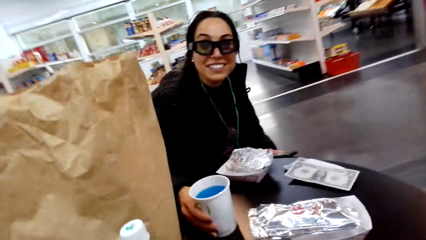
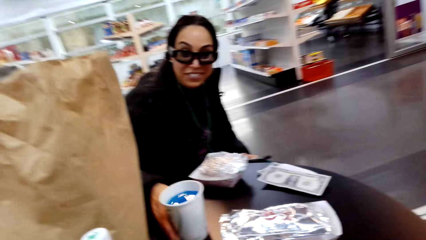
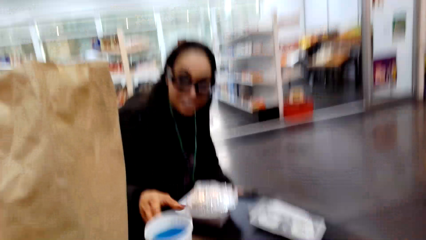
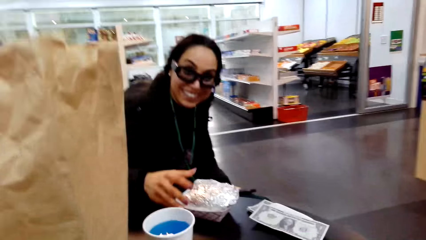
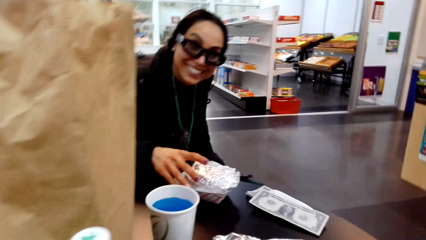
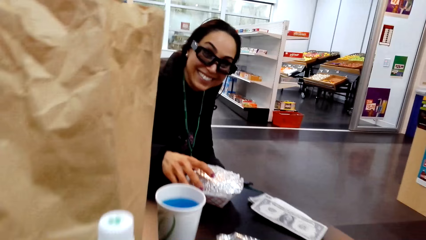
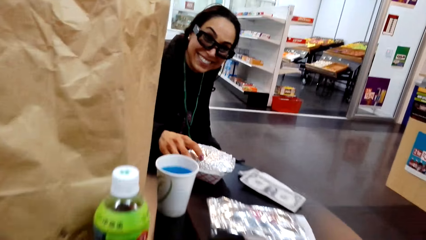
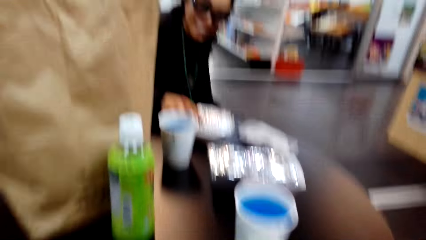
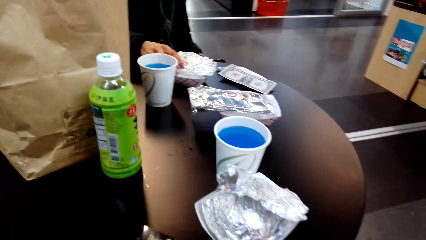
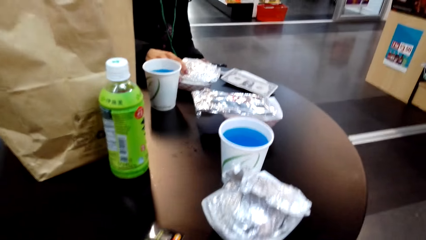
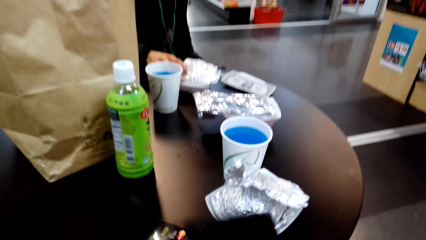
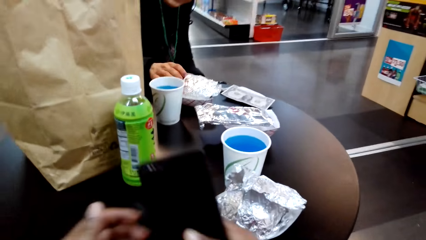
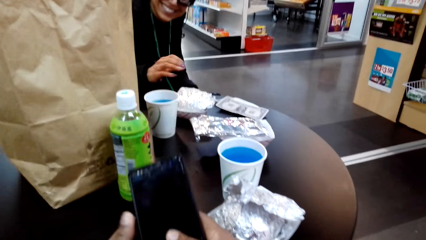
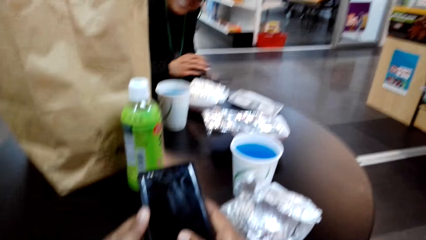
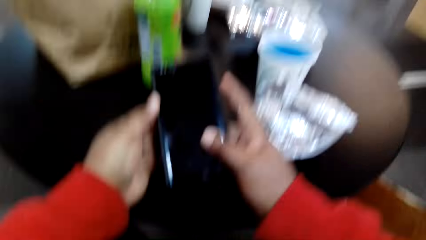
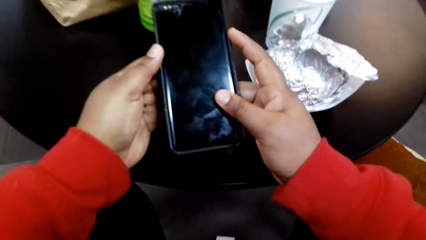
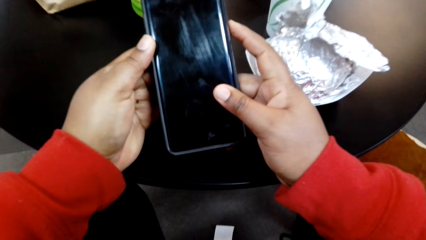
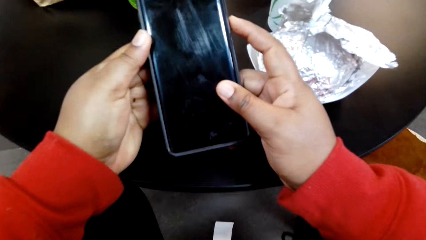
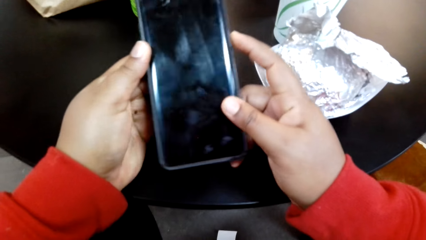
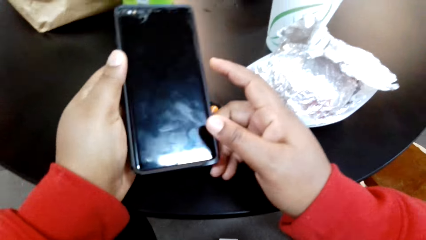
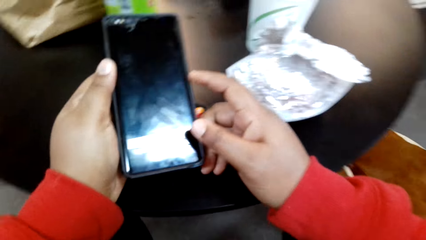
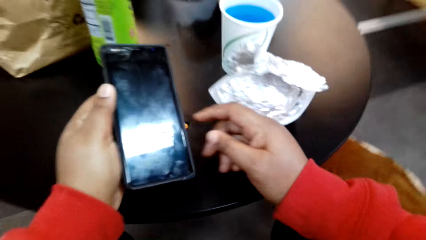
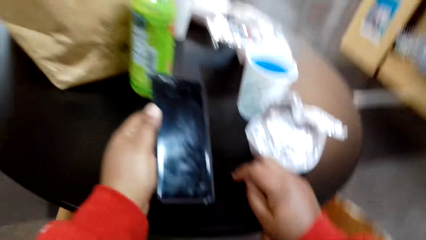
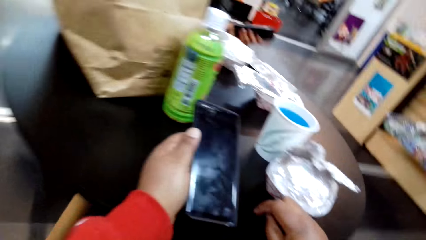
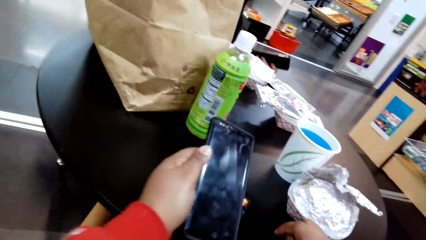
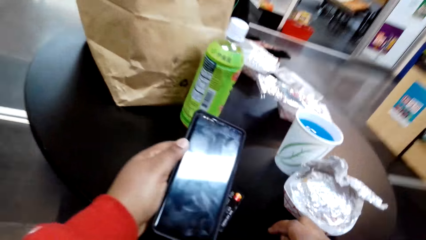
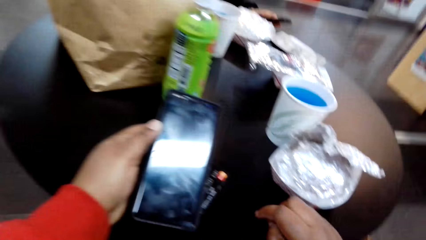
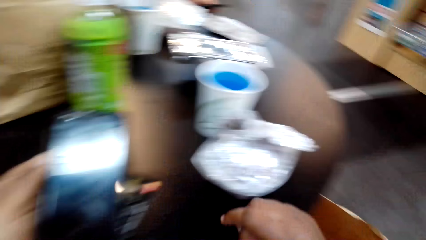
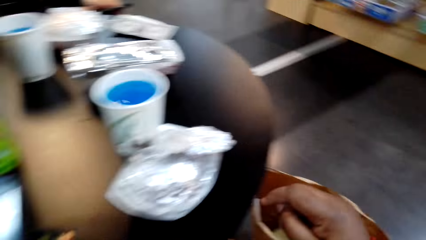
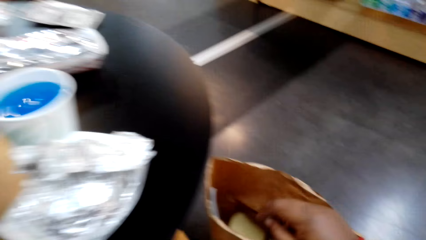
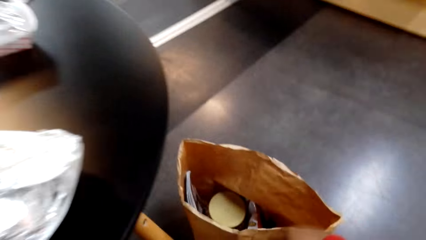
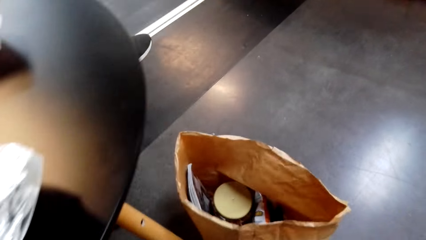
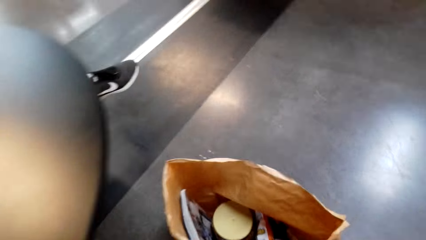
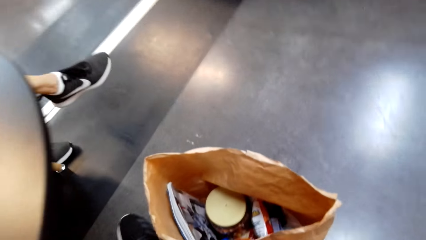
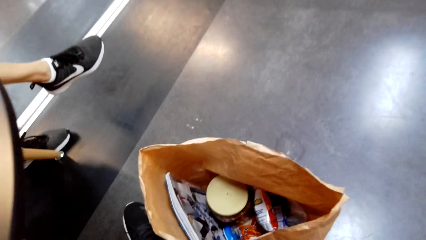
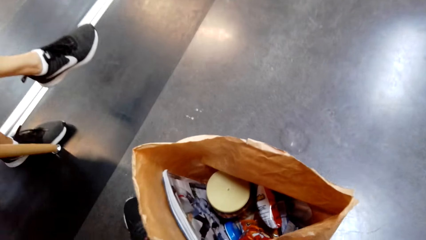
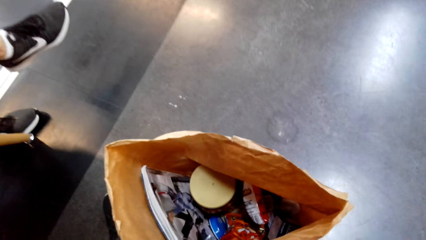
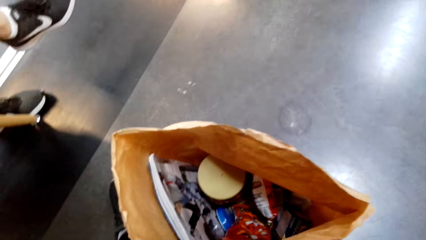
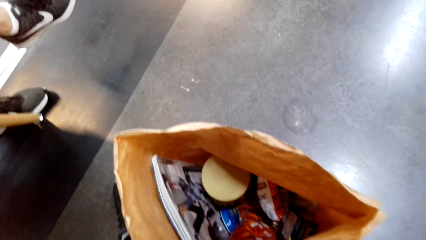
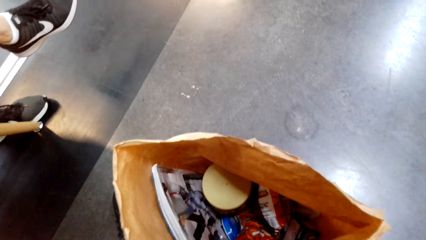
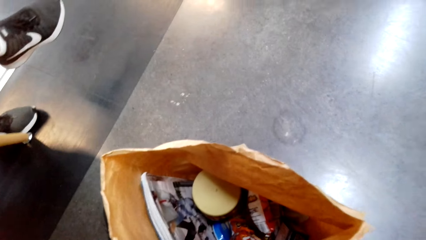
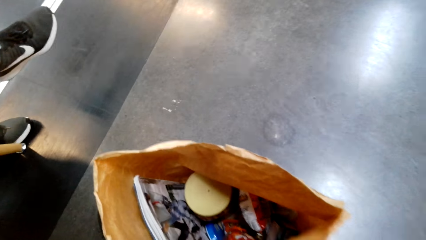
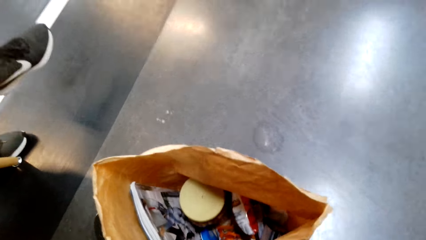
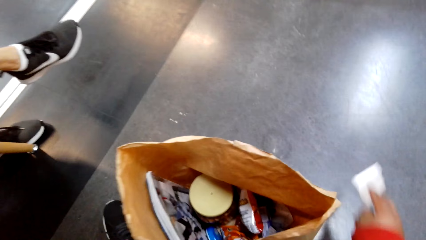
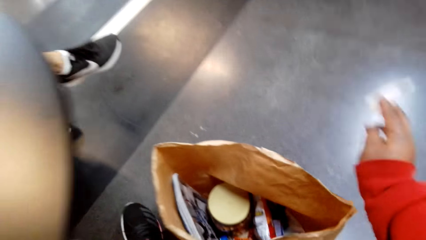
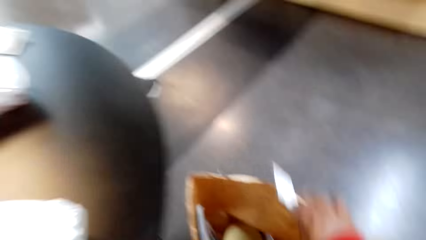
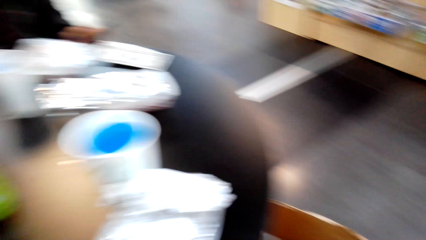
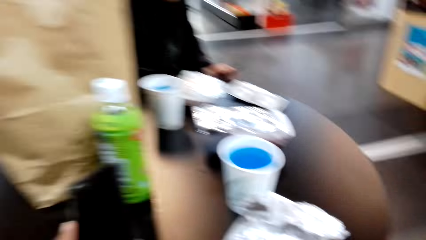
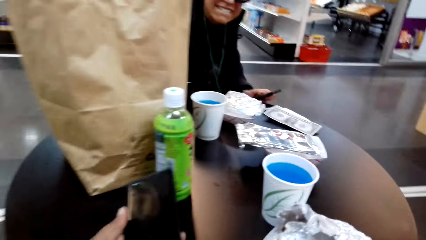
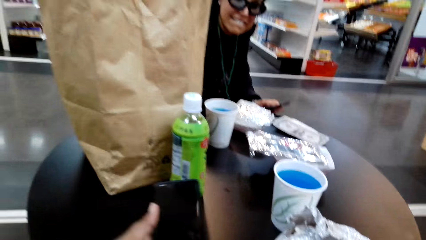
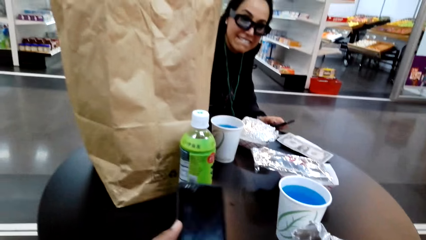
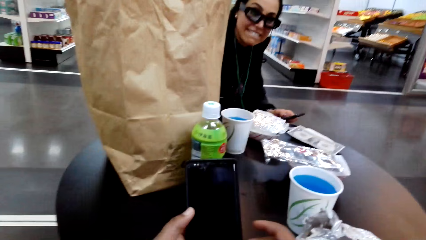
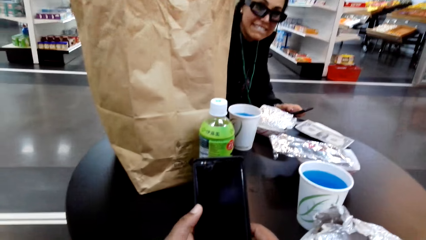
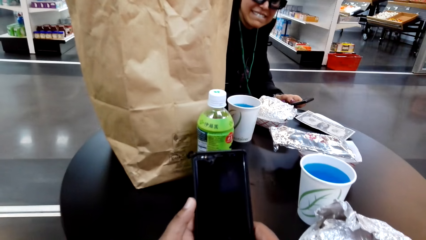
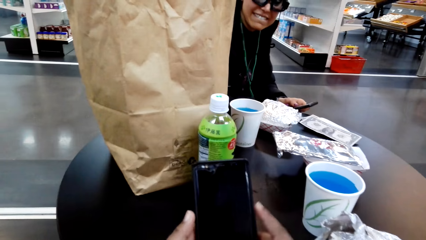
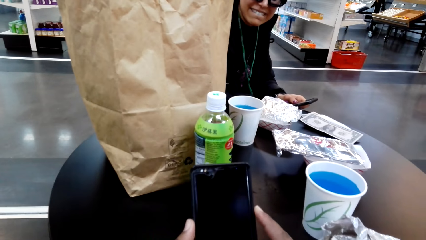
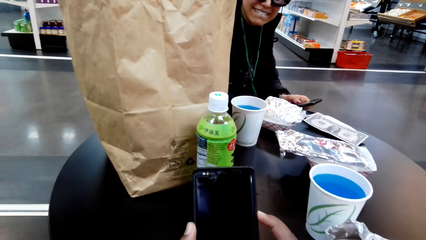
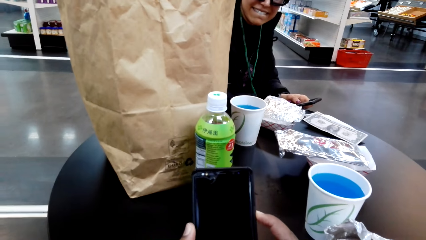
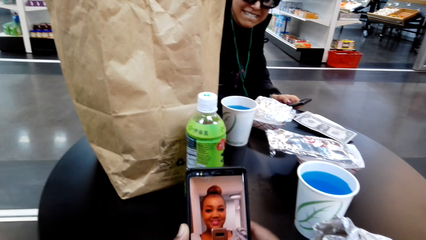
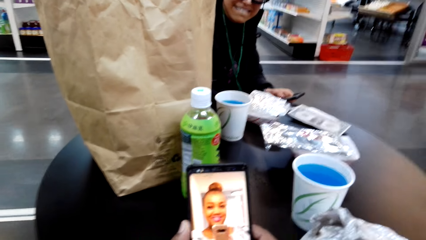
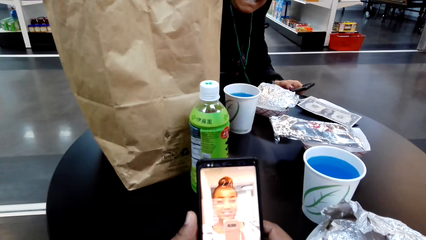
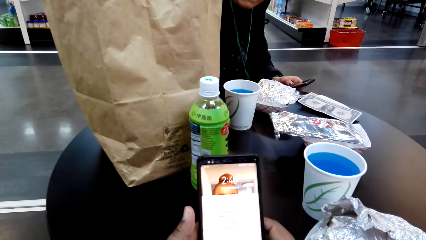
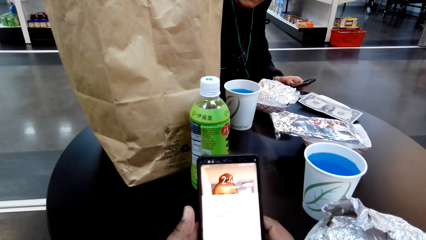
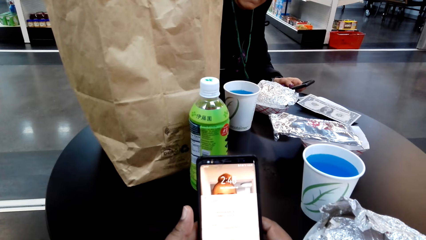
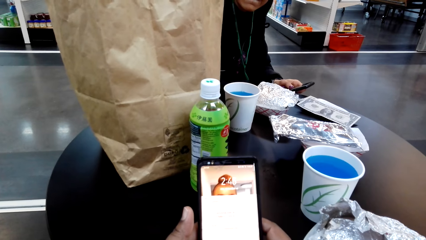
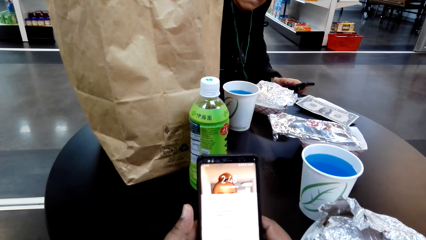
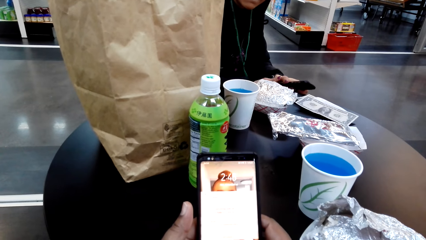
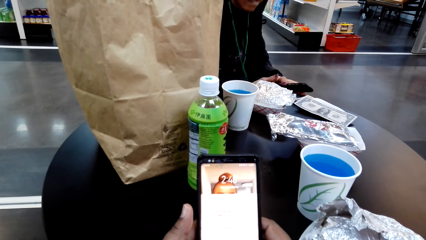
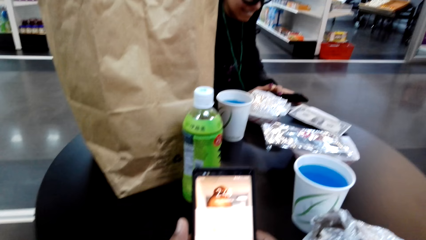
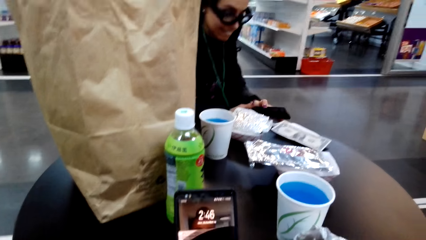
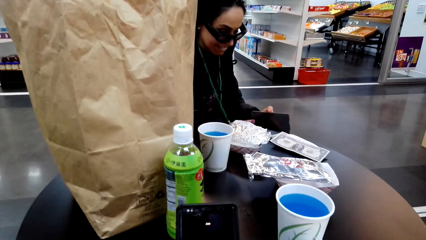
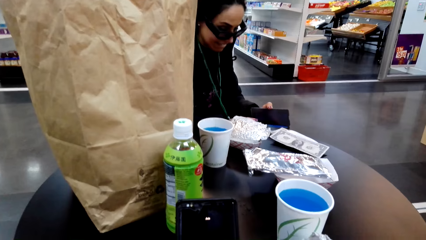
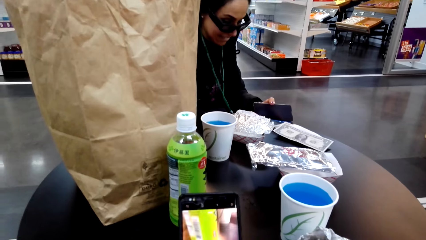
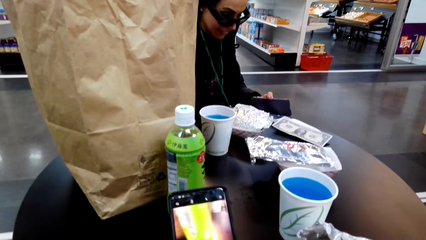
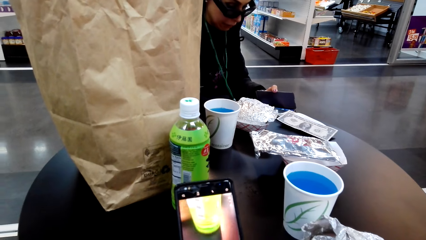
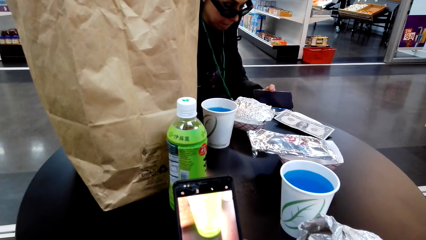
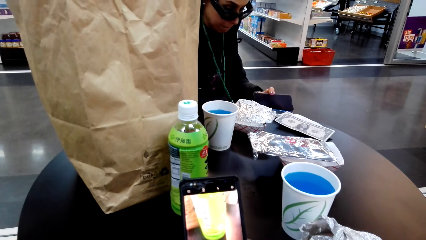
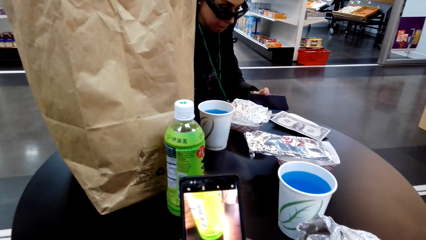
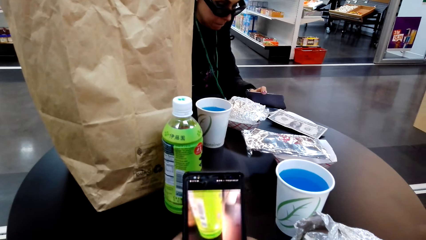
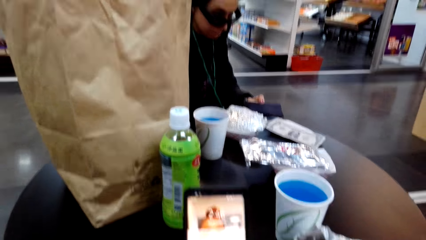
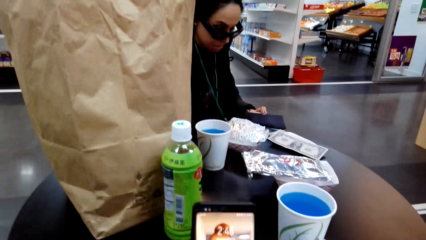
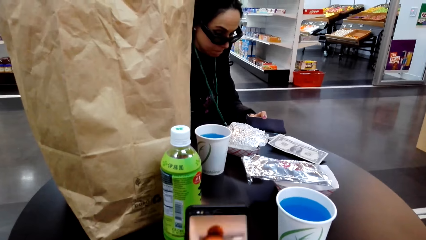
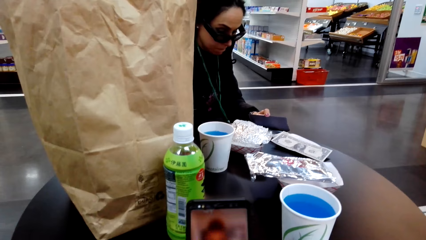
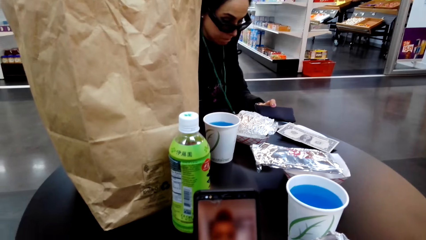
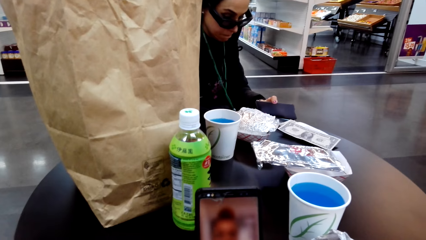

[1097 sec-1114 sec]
The camera wearer holds the phone. She stares at her cellphone. She stares at the paper on the ground. She drops the paper in the package. She stares at her cellphone. She holds the phone. She switches the screen on. She presses the phone. She scrolls on the screen.
